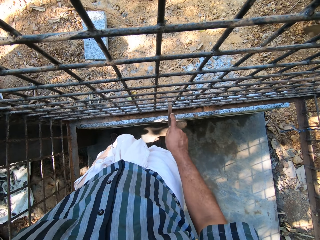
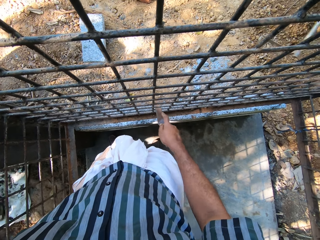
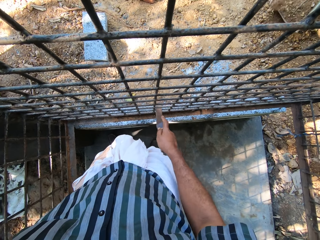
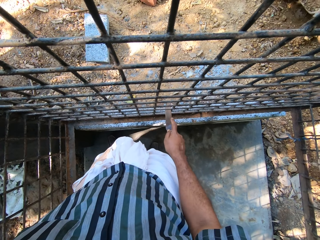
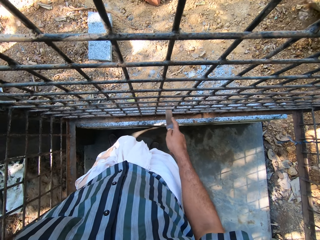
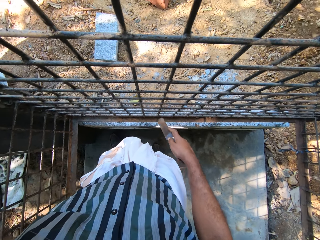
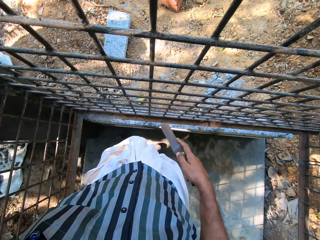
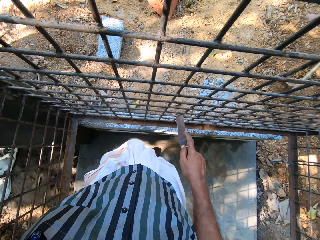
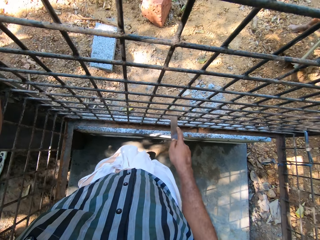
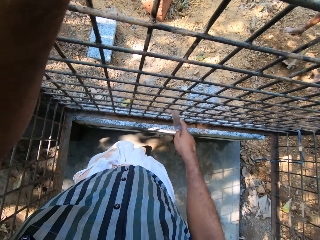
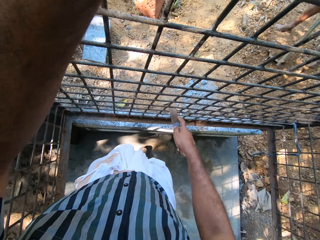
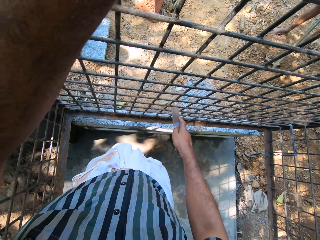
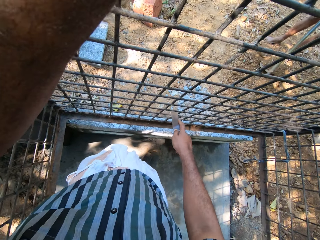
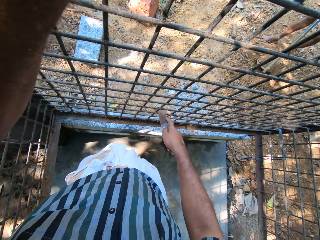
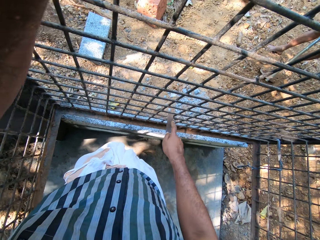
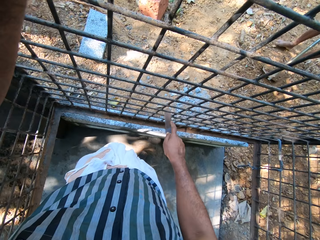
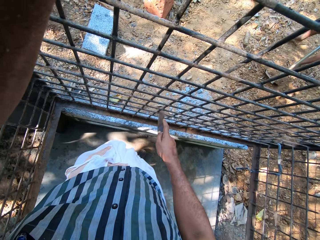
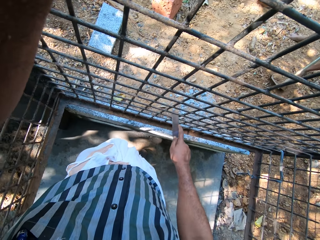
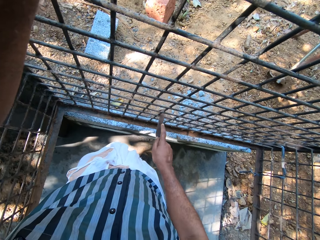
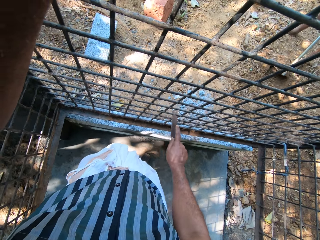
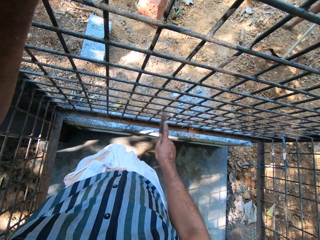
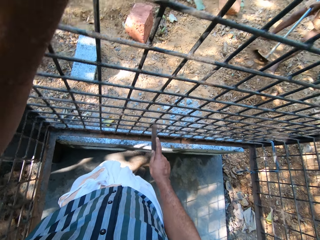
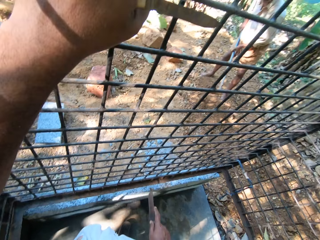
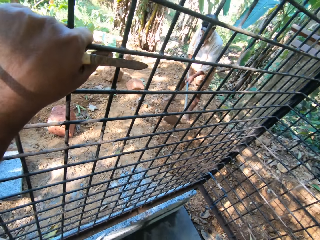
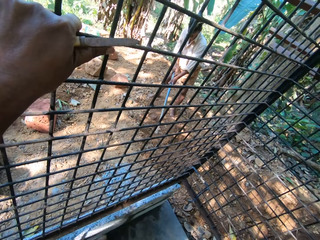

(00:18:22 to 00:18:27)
The camera wearer converses with a man. They interact with two people.

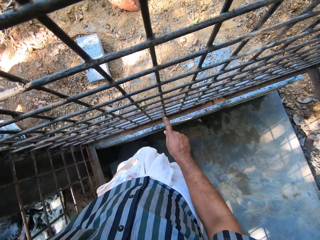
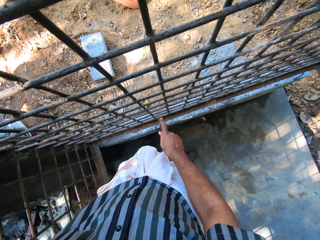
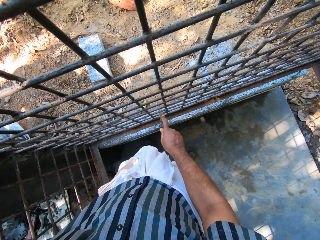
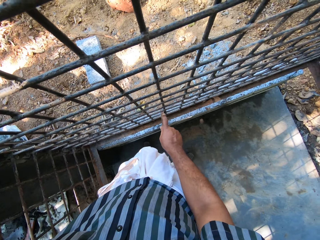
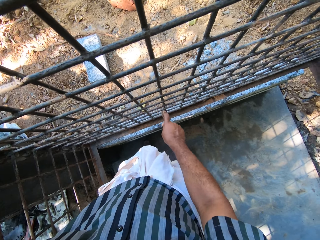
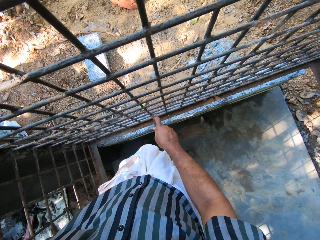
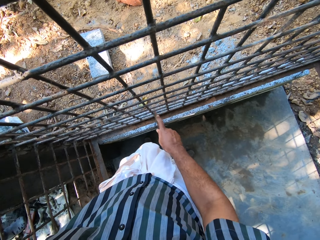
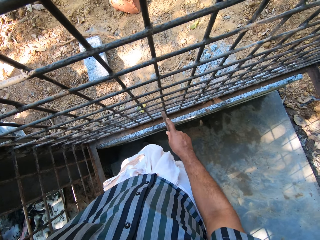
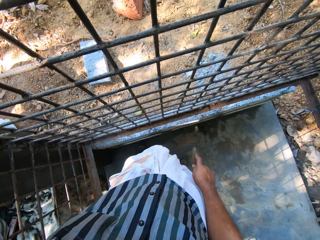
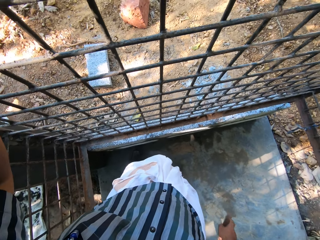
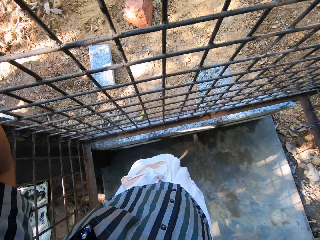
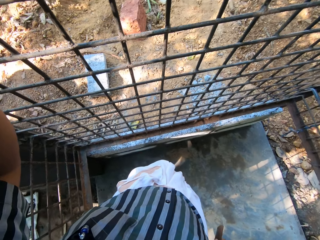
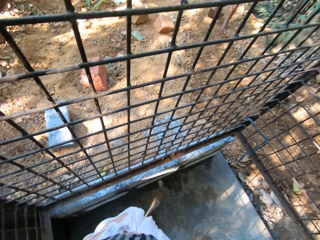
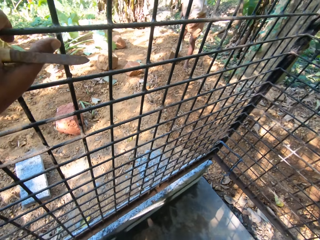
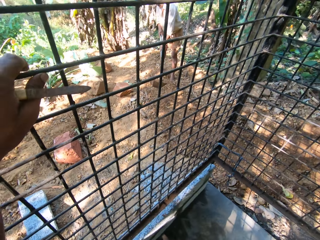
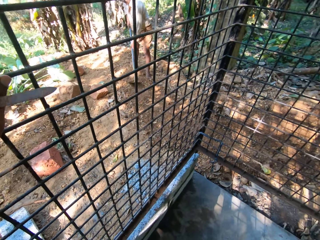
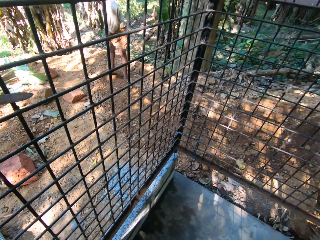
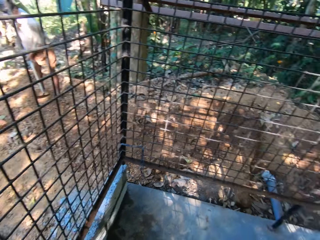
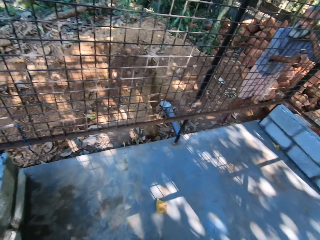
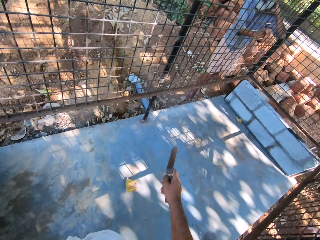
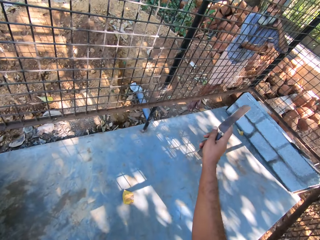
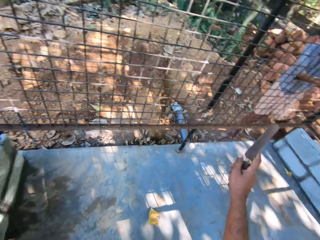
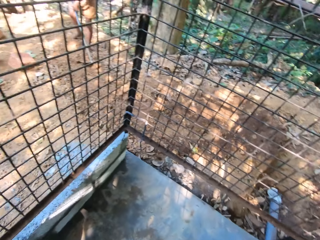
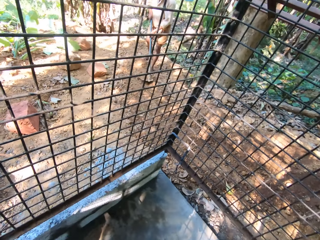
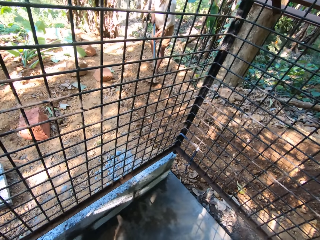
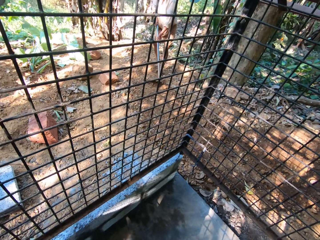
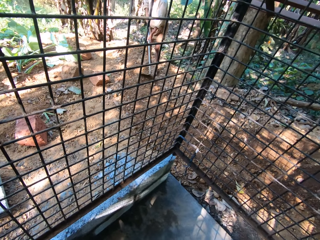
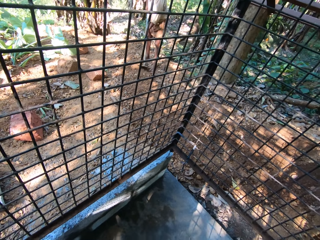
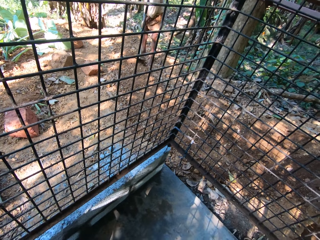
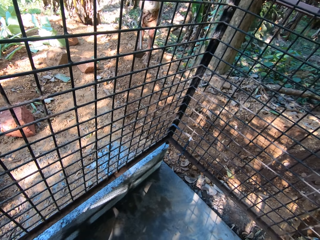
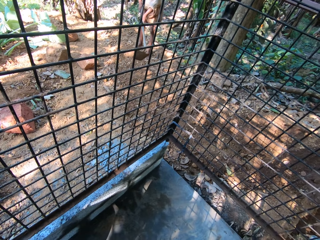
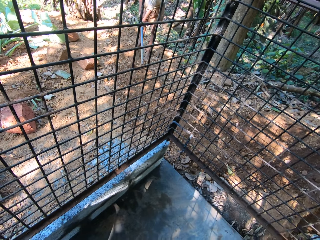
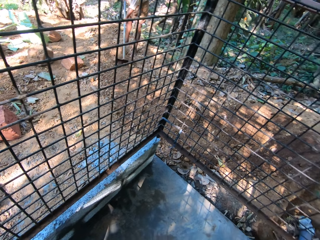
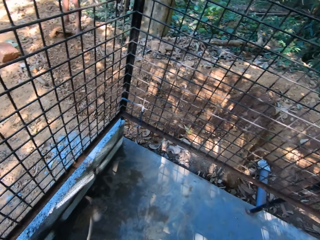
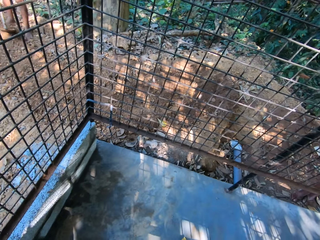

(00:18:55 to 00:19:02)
The camera wearer holds the knife.

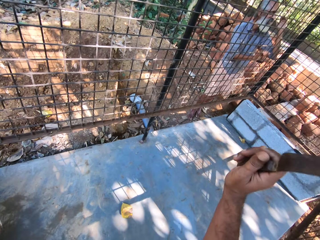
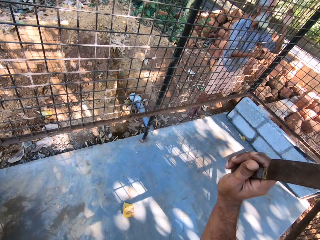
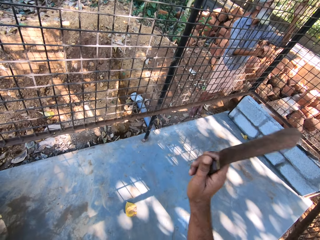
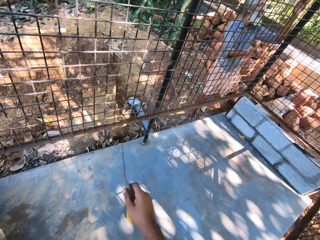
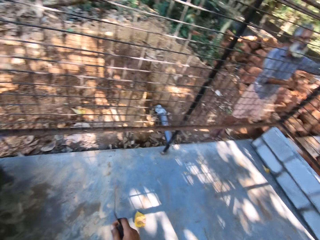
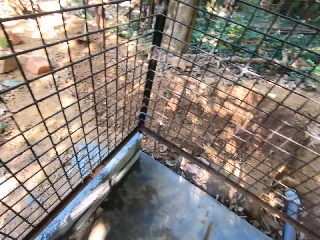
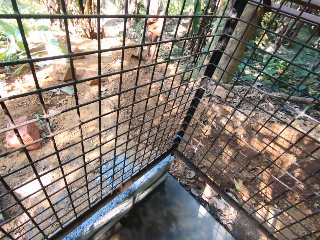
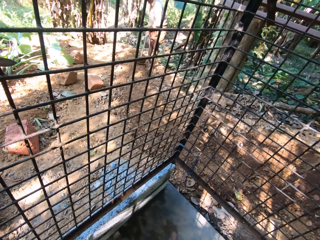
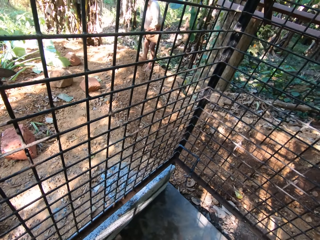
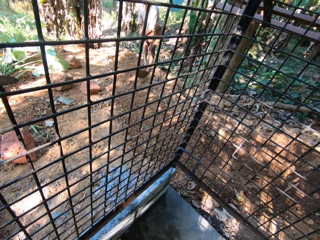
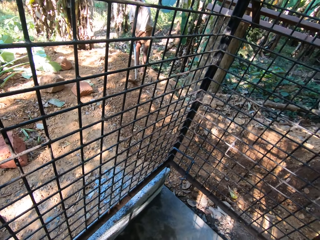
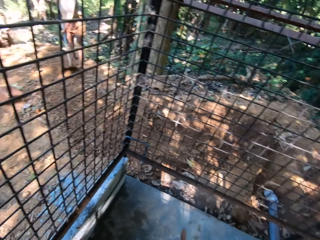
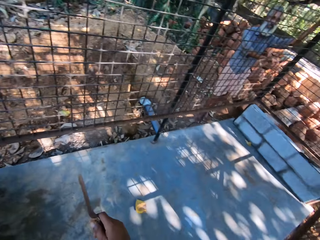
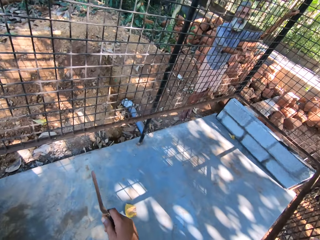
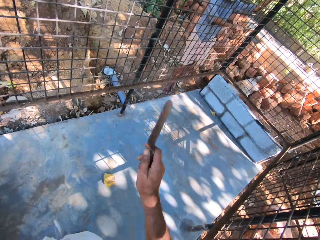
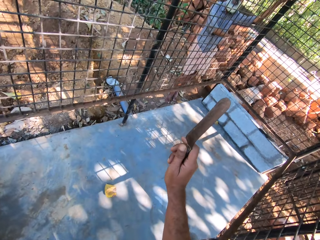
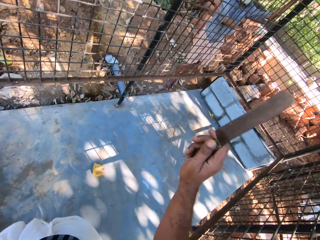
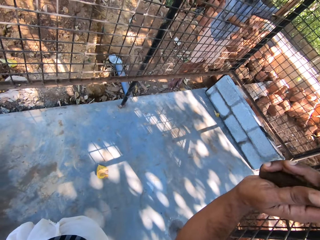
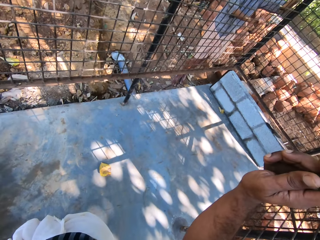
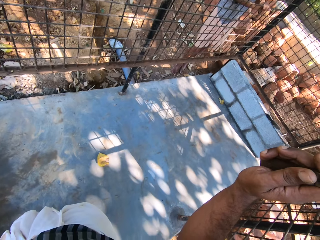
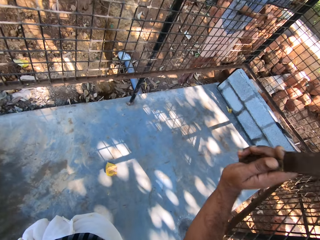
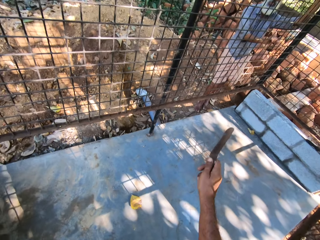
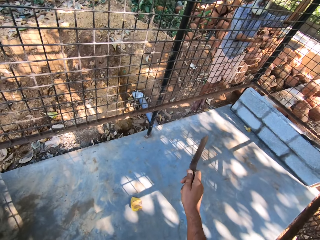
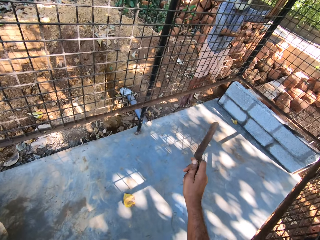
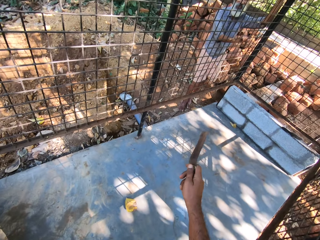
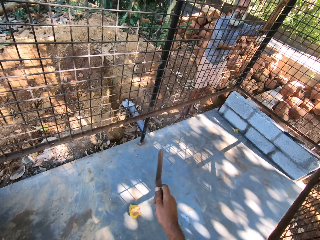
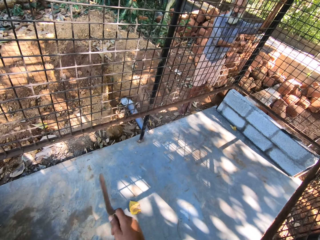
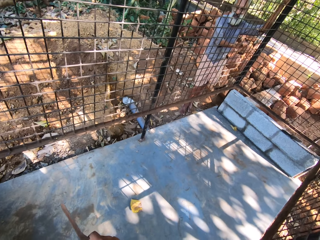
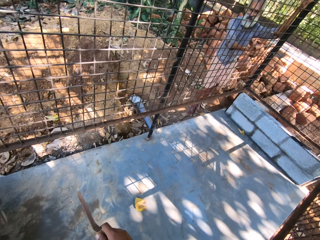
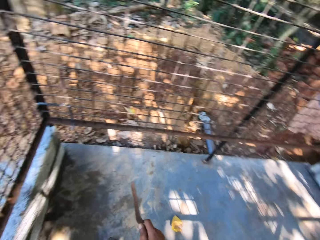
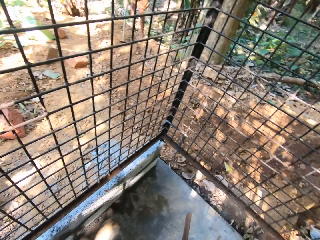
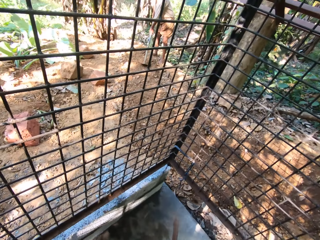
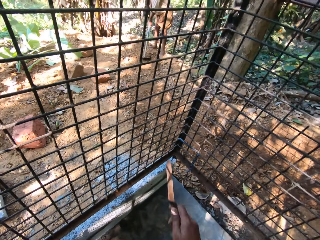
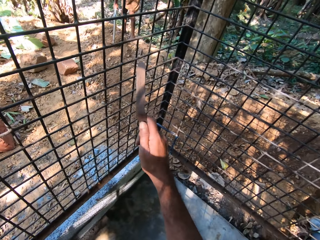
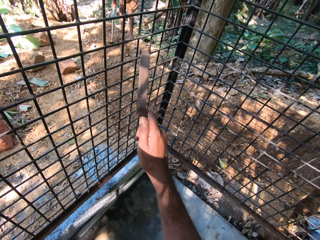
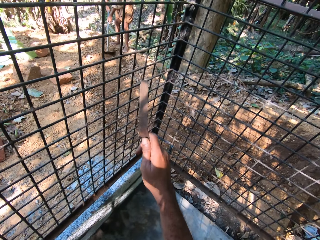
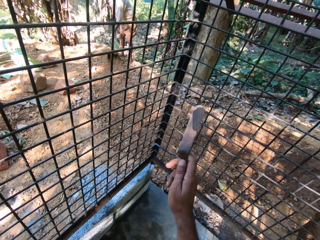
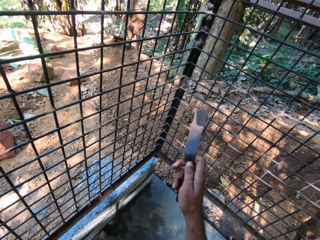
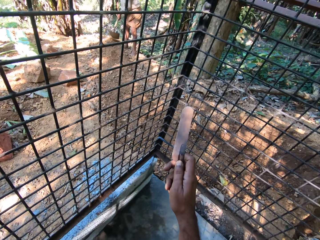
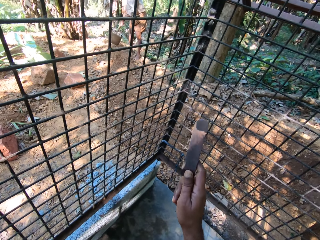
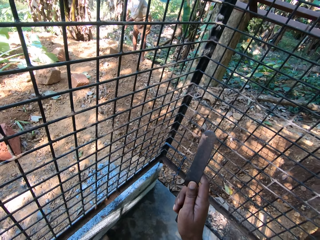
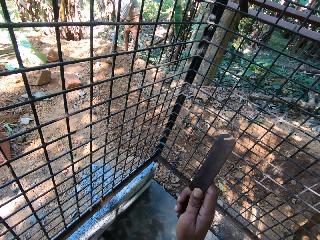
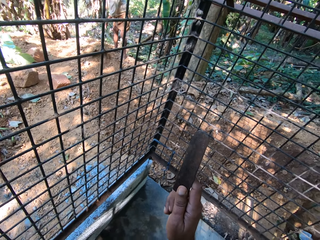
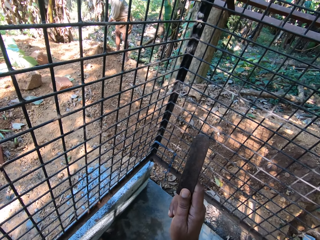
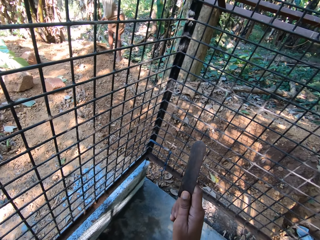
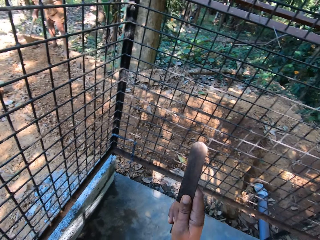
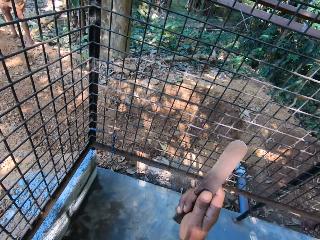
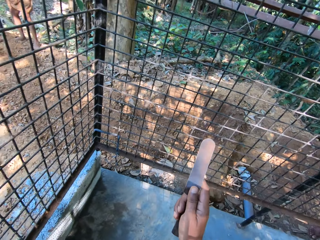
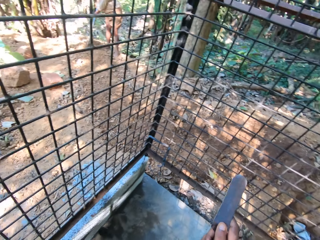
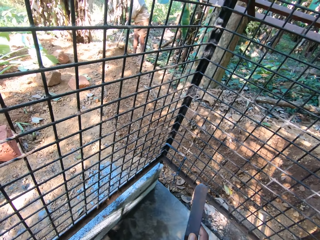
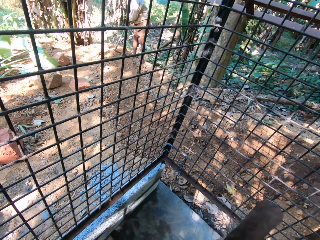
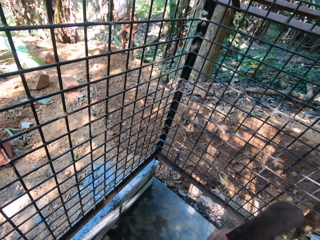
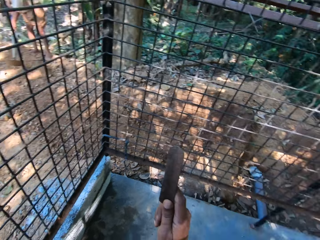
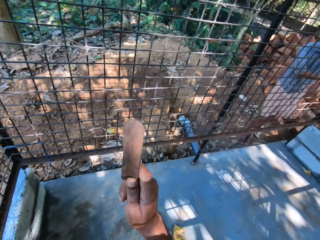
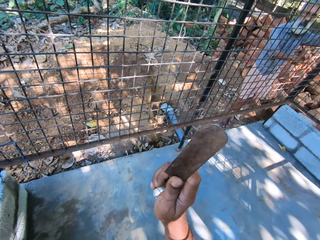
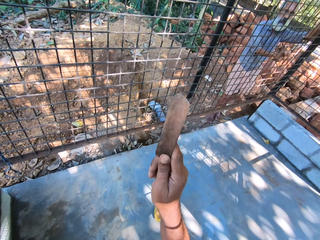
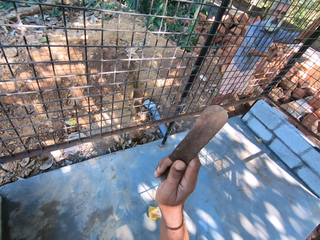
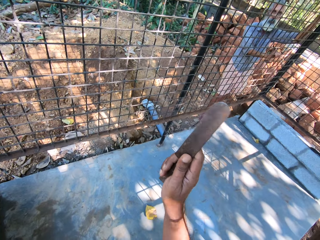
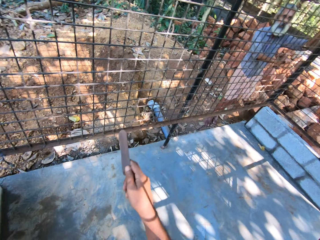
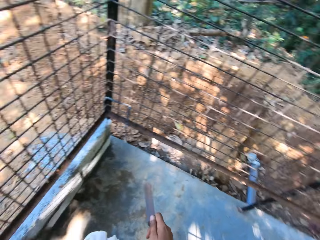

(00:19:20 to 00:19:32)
The man packs sand on the ground with the hoe in his hands.
